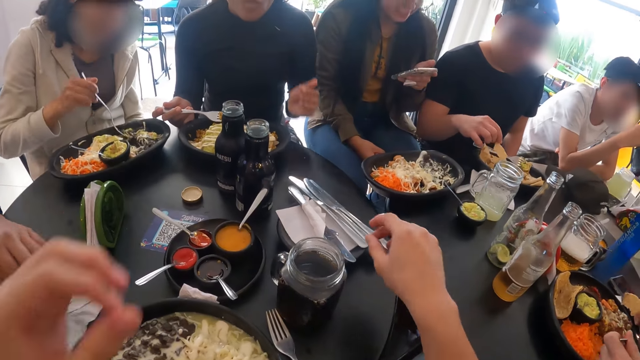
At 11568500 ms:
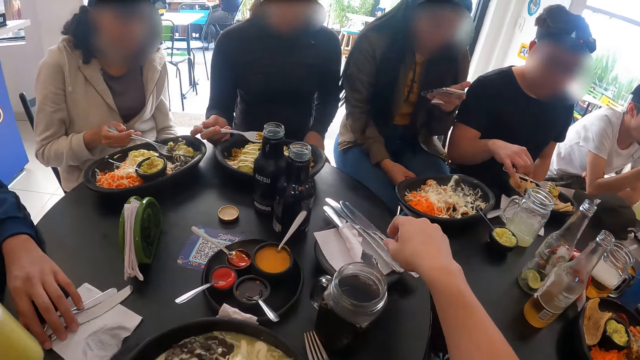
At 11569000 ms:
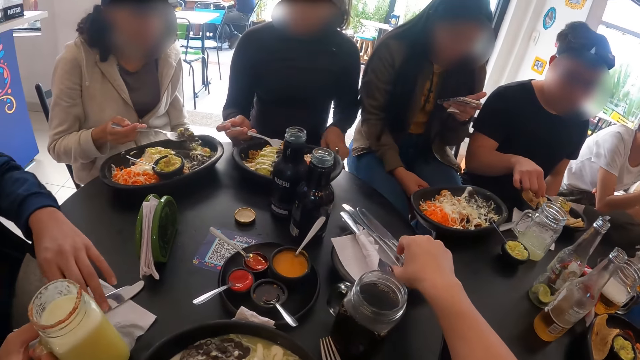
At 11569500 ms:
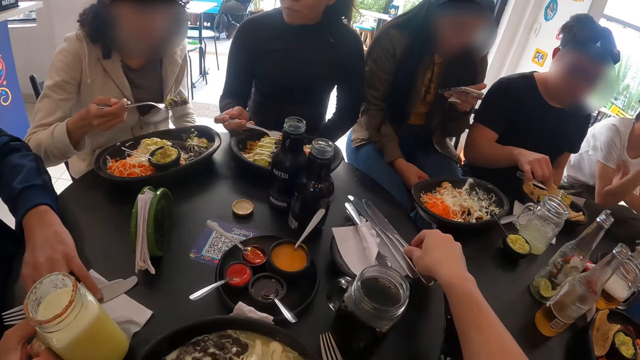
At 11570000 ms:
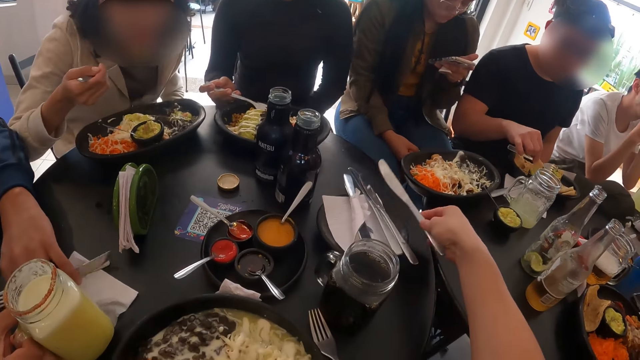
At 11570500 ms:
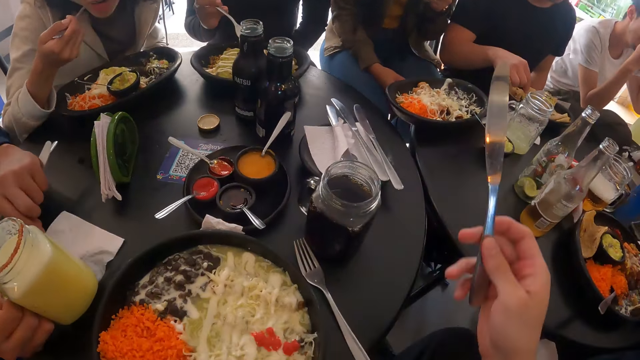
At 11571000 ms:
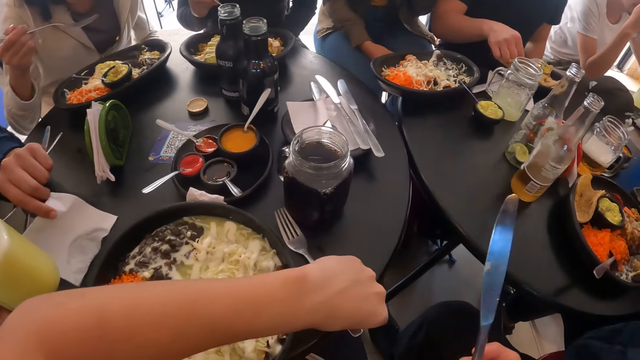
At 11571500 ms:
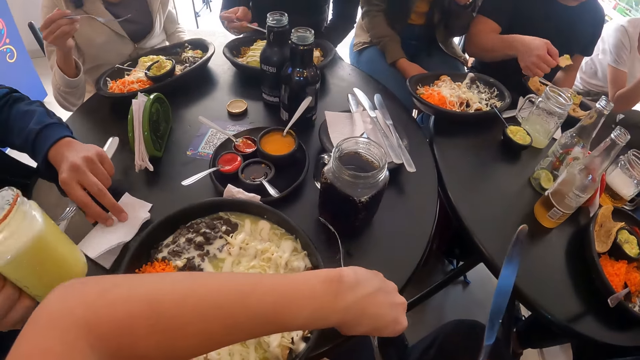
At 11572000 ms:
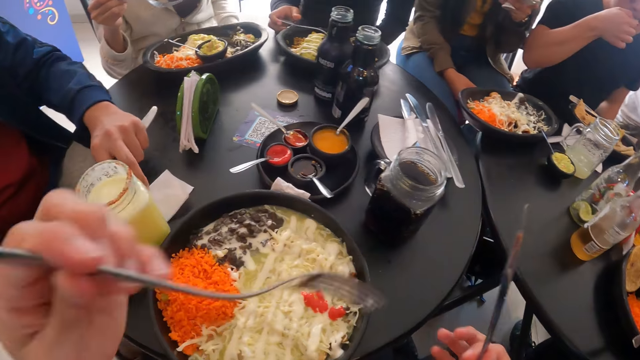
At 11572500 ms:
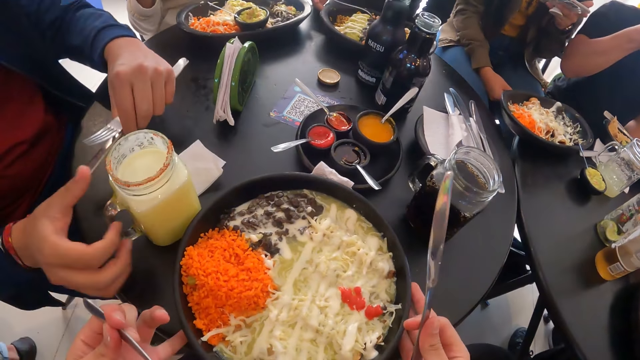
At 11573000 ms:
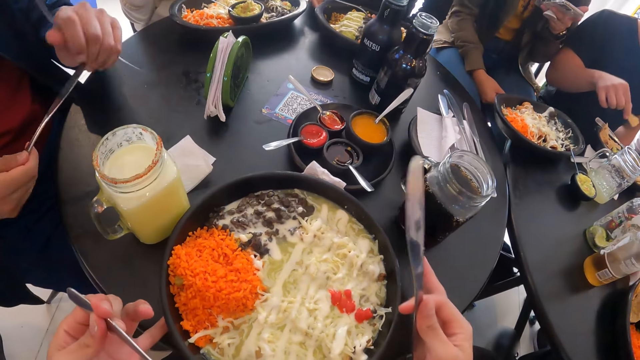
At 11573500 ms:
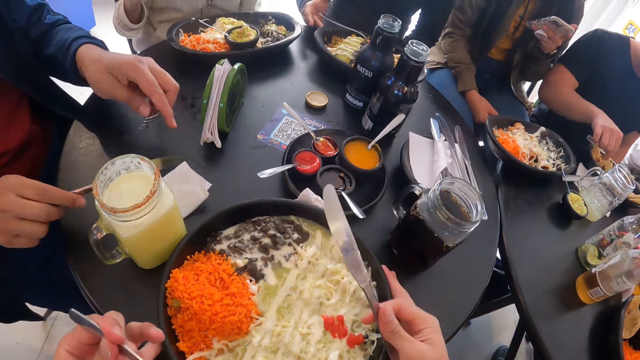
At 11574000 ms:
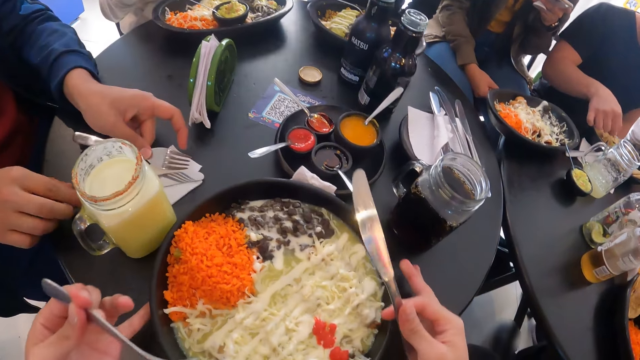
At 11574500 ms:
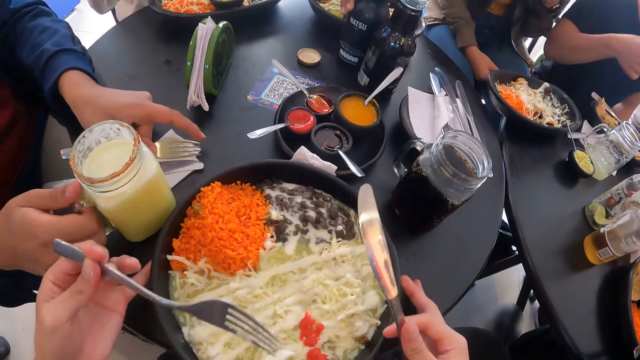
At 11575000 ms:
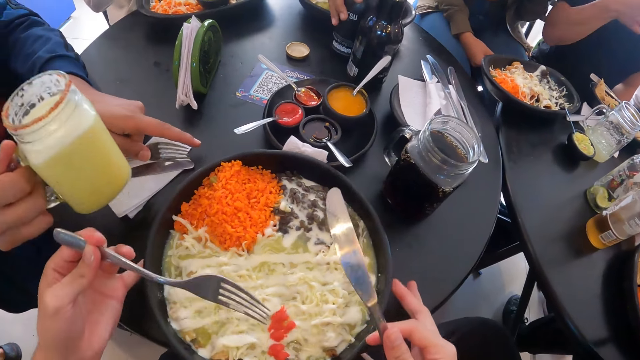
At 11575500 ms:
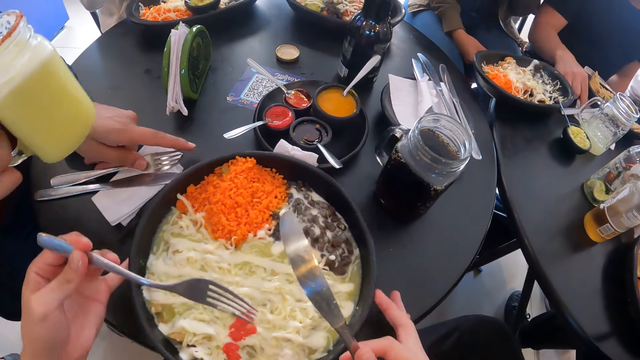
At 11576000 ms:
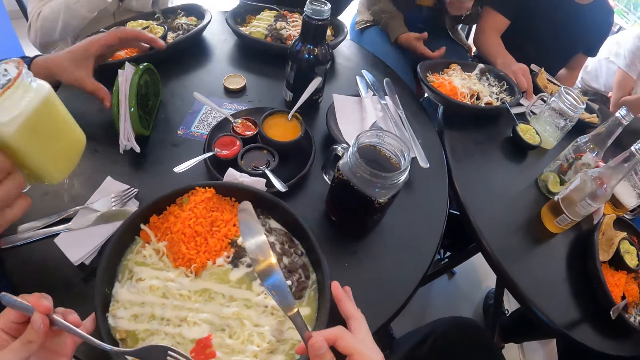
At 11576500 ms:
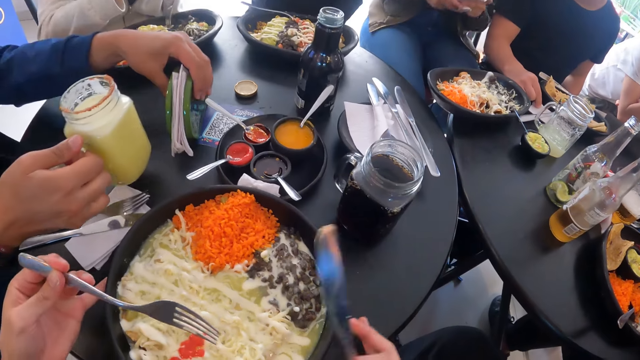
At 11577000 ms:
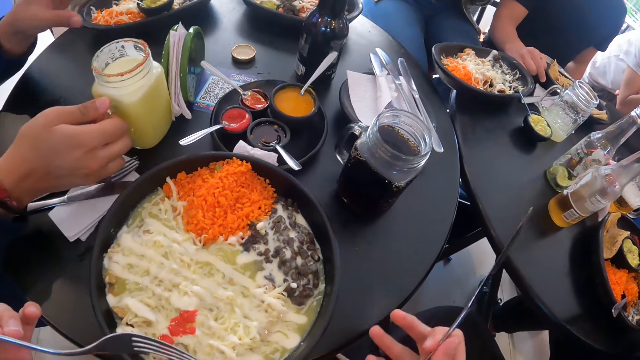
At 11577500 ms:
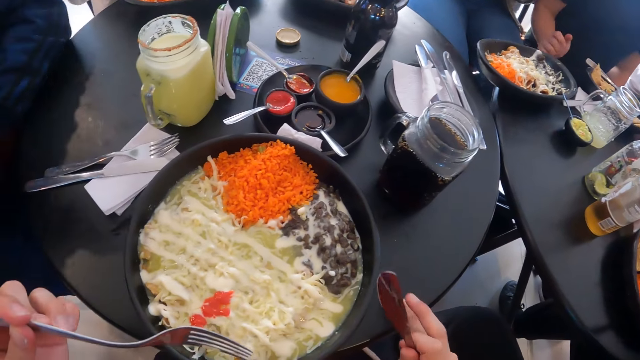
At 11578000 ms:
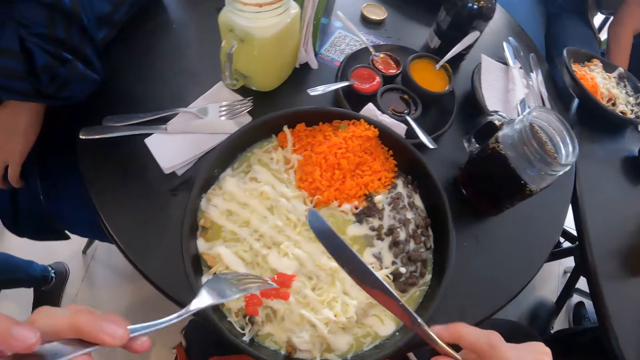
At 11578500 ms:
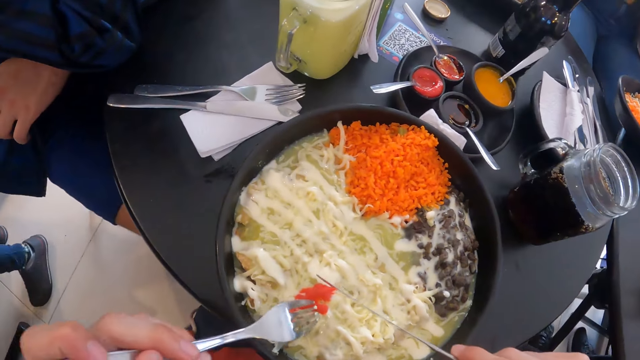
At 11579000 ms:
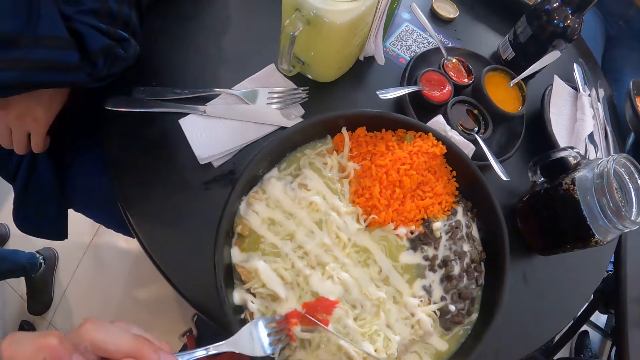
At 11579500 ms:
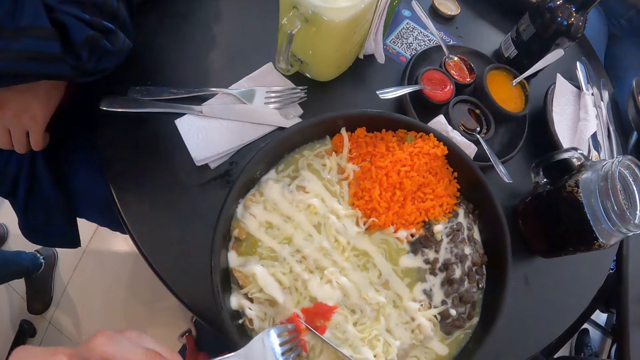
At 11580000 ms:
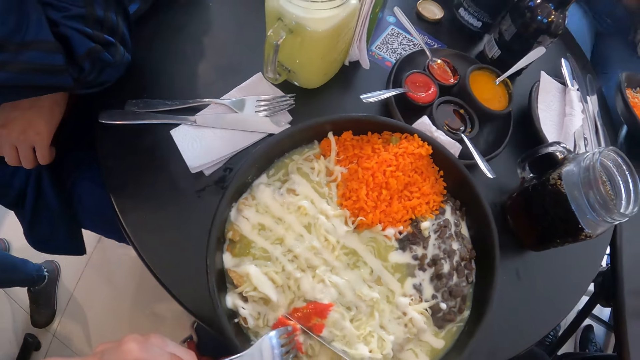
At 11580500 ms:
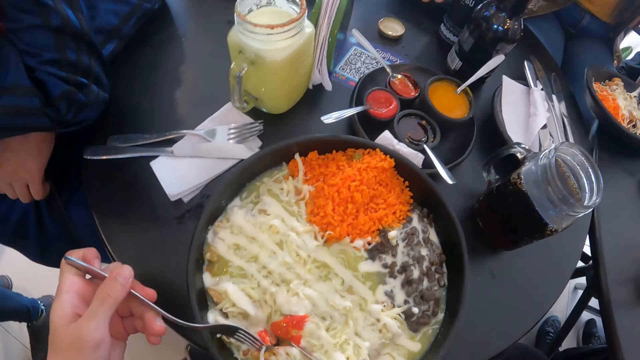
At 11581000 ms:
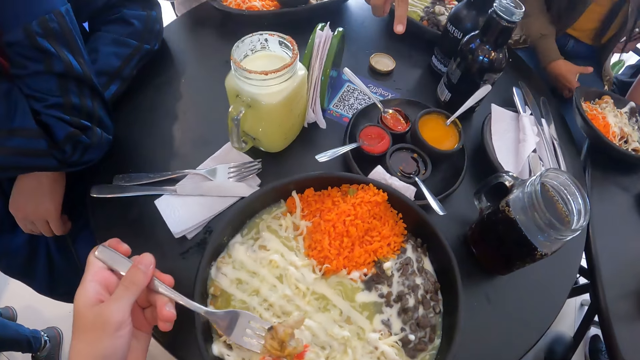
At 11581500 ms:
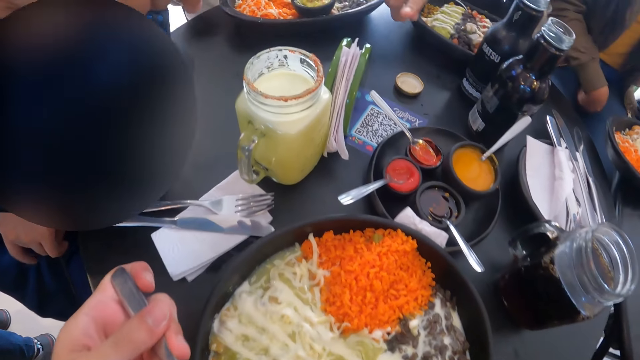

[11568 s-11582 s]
The man pulls the cutlery towards him. The camera wearer picks a knife on a serviette on the table with his right hand. The man picks a fork and a knife on the serviette on the table with his left hand. Another person eats. The camera wearer picks a fork from the table with his left hand. The man folds the serviette on the table with his left hand and places the jar of pineapple juice on the table with his right hand. The camera wearer rolls the plate of salad on the table with his hands. The man places the knife on the serviette on the table with his right hand and places the fork on the table with his left hand. The man adjusts the napkin folder. The camera wearer eats from the plate of salad with the fork and the knife in his hands. He cuts the food.

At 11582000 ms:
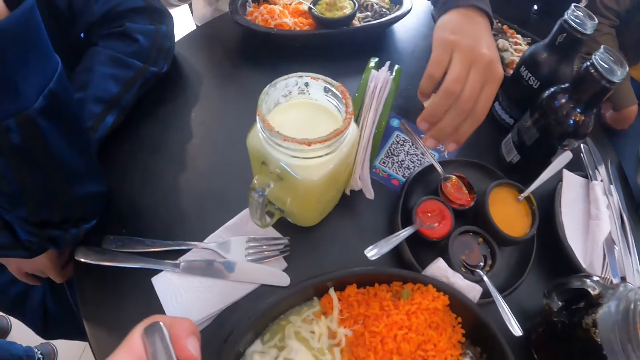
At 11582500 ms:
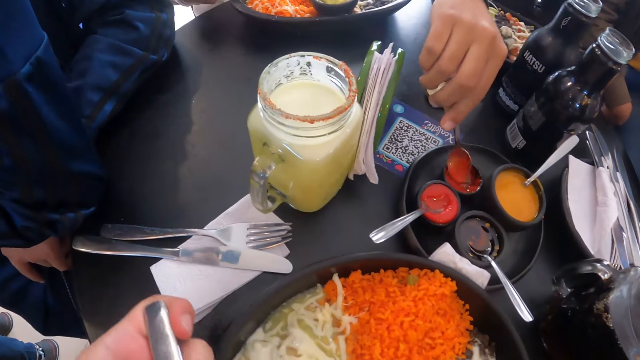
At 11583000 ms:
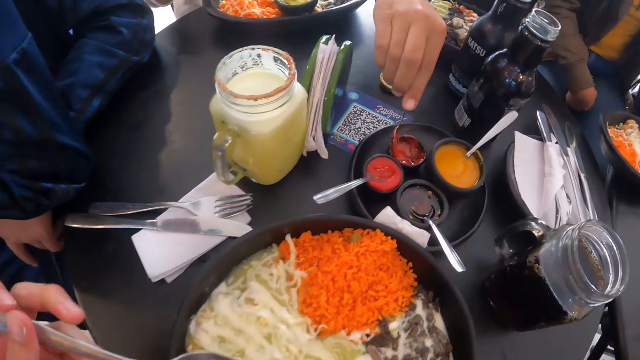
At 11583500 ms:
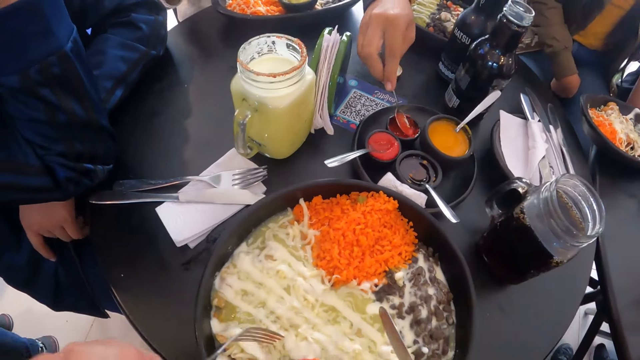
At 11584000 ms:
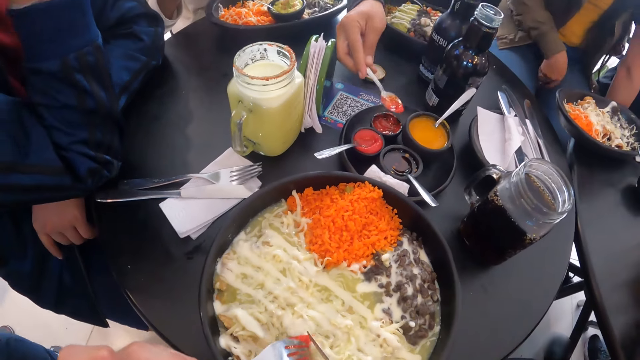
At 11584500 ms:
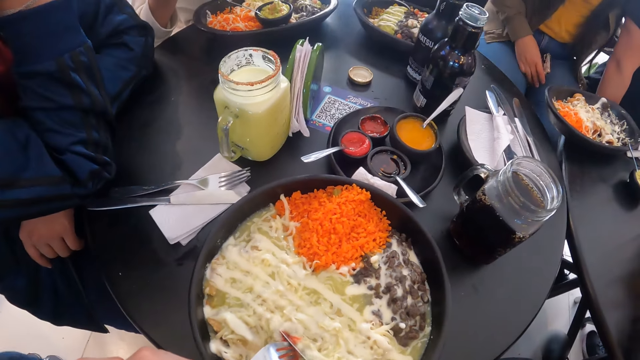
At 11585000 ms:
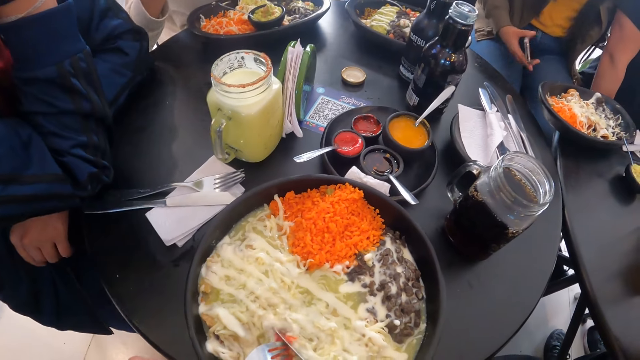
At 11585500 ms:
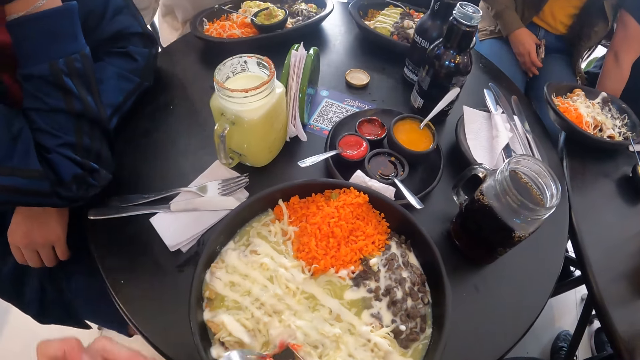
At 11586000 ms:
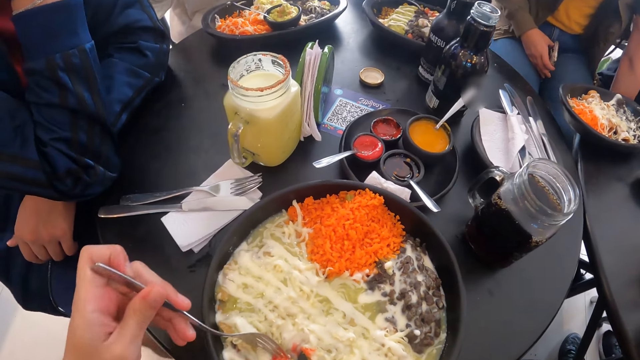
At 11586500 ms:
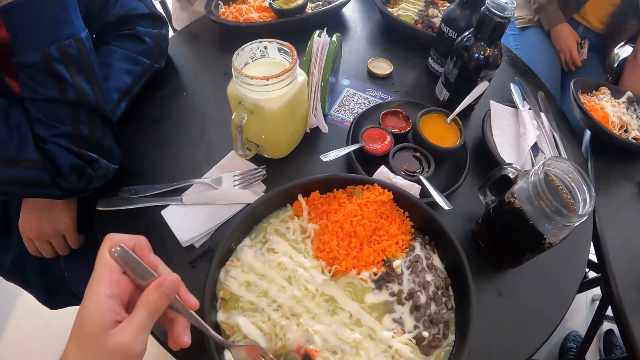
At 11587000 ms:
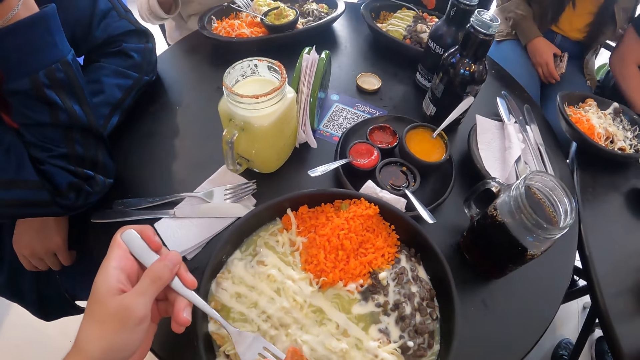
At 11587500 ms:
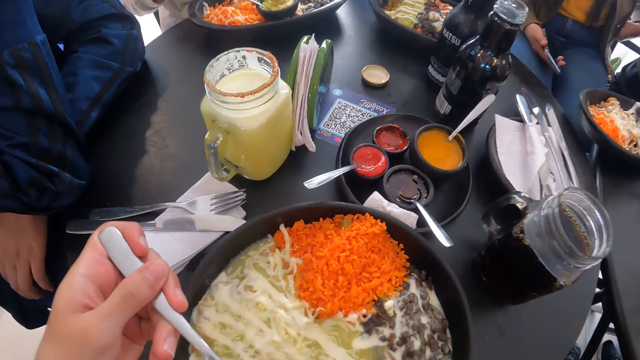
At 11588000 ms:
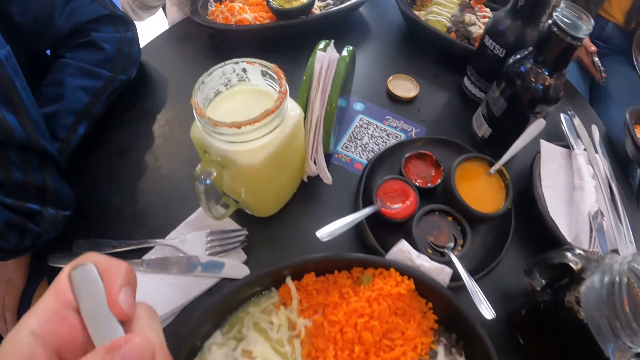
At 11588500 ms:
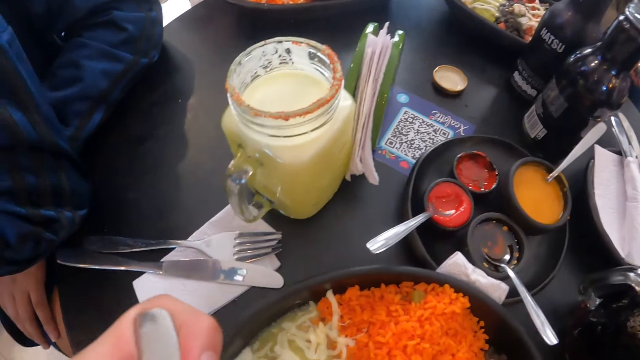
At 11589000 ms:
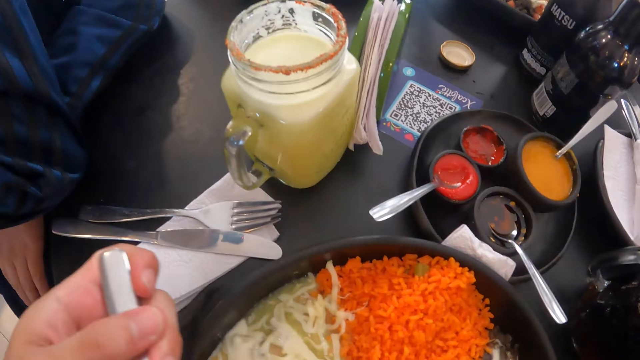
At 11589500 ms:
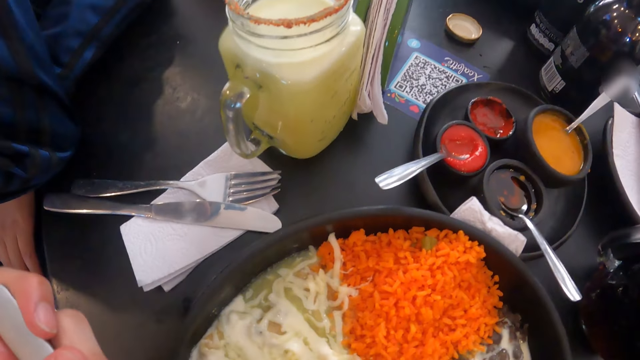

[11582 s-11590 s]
The woman takes ketchup from the cup of ketchup with the spoon with her right hand. The woman picks up the spoon. The woman puts ketchup on the plate of vegetables from the spoon in her right hand.
